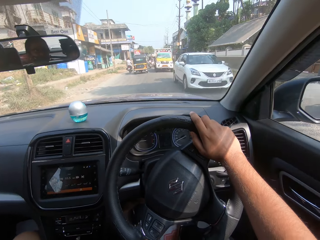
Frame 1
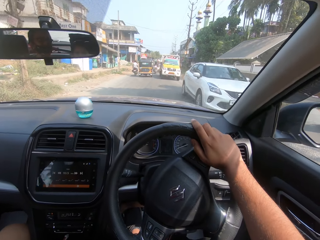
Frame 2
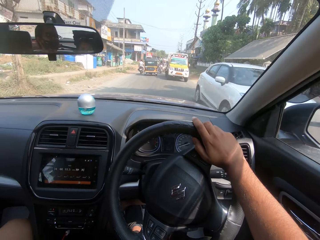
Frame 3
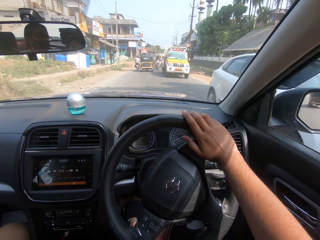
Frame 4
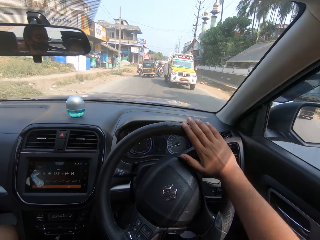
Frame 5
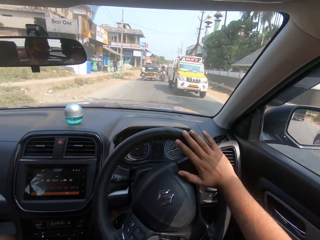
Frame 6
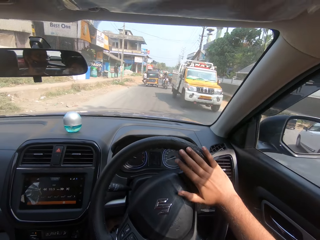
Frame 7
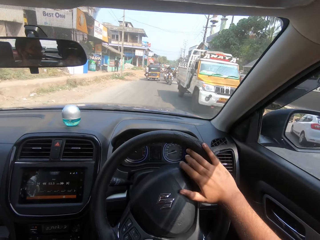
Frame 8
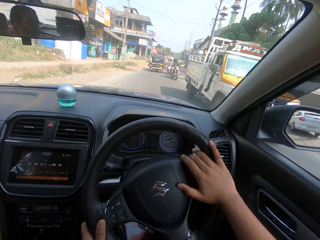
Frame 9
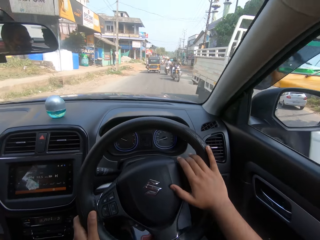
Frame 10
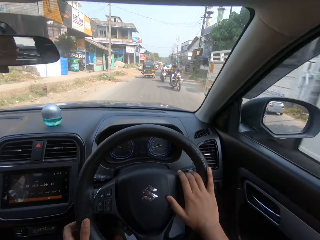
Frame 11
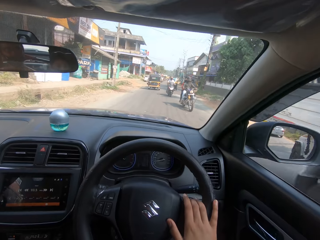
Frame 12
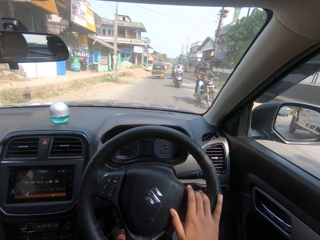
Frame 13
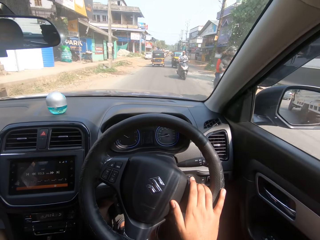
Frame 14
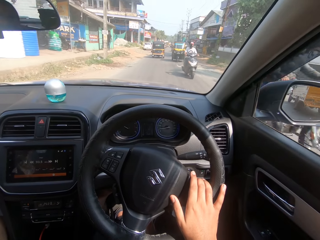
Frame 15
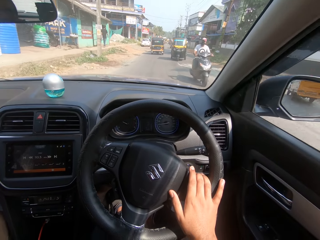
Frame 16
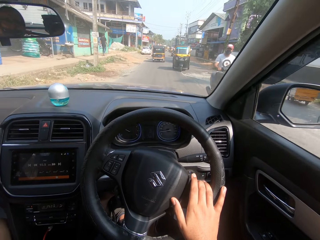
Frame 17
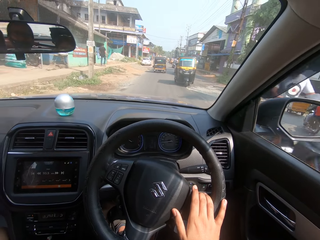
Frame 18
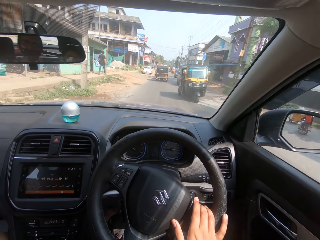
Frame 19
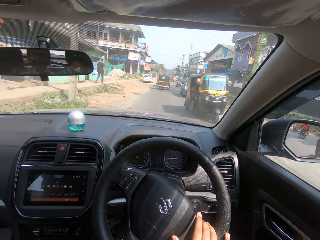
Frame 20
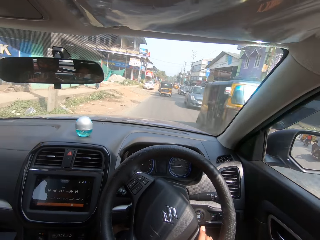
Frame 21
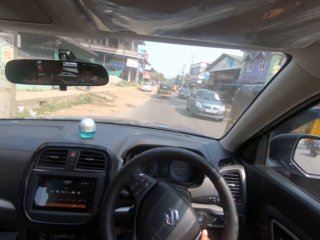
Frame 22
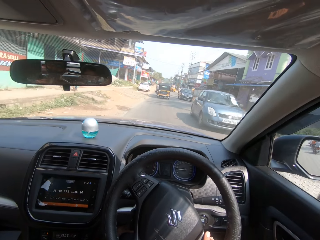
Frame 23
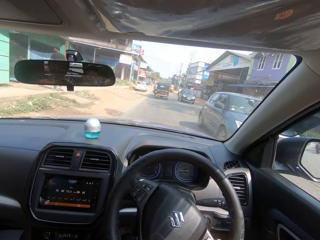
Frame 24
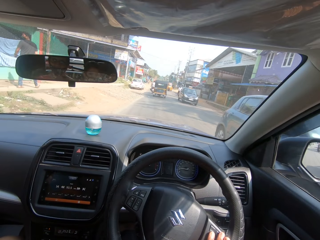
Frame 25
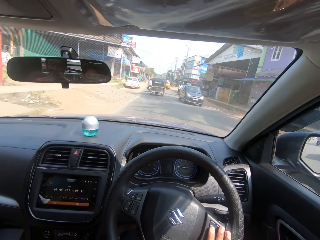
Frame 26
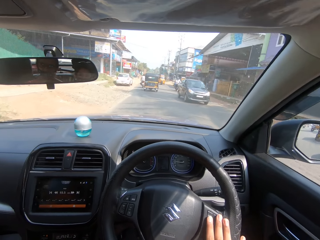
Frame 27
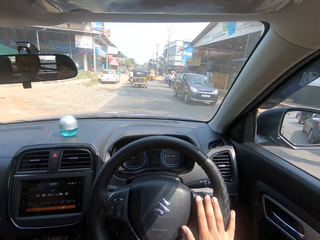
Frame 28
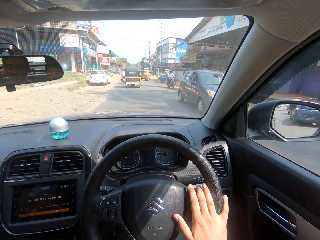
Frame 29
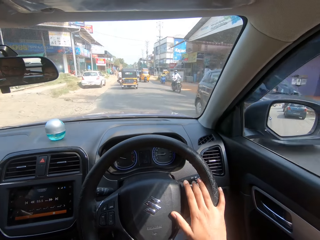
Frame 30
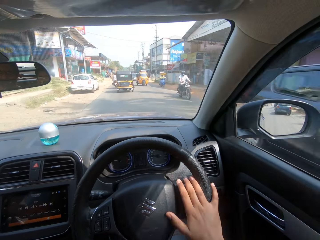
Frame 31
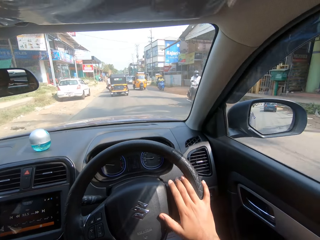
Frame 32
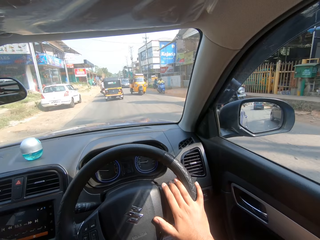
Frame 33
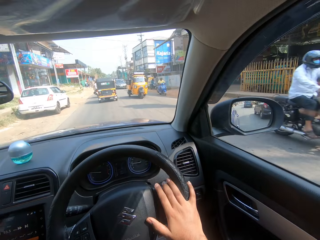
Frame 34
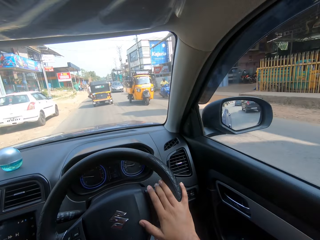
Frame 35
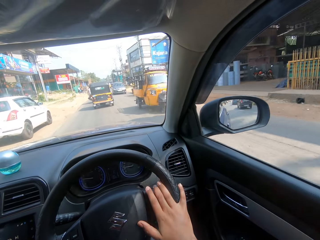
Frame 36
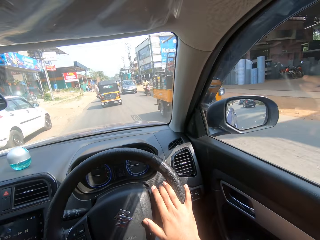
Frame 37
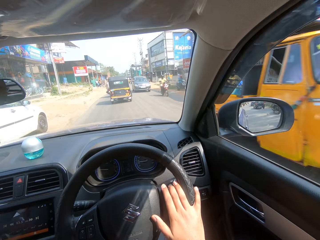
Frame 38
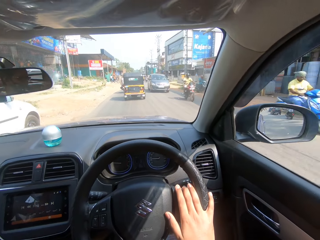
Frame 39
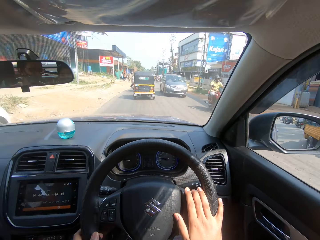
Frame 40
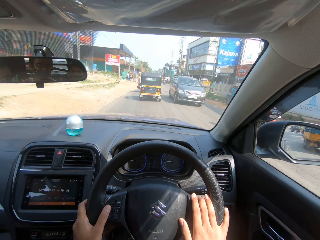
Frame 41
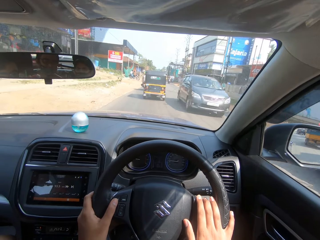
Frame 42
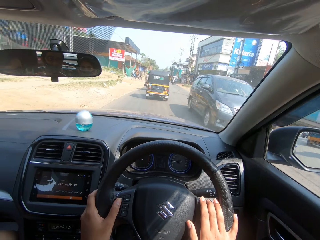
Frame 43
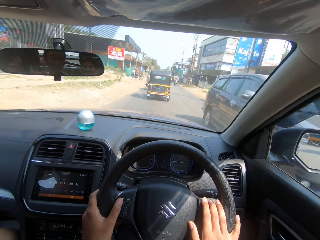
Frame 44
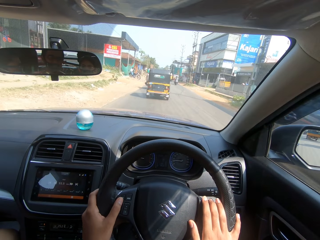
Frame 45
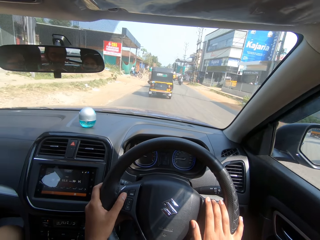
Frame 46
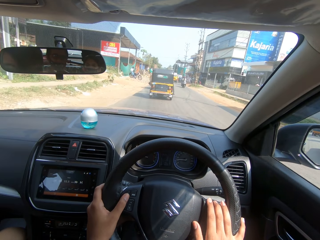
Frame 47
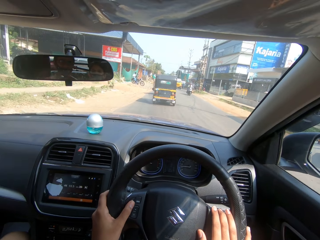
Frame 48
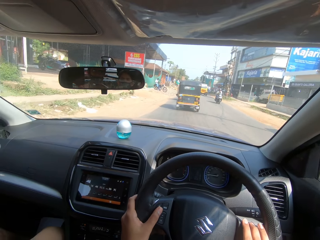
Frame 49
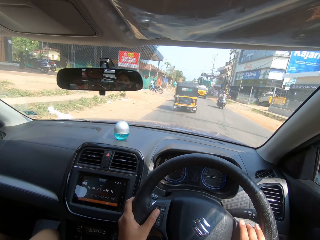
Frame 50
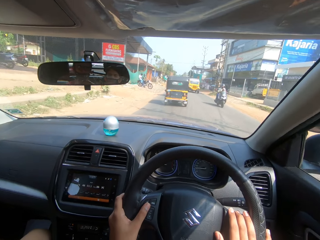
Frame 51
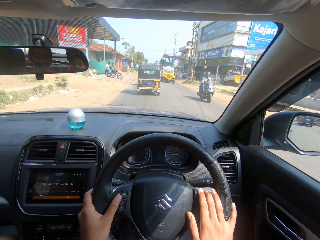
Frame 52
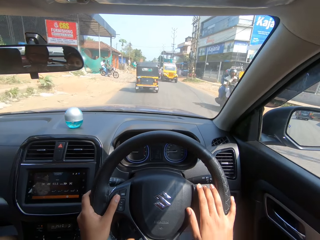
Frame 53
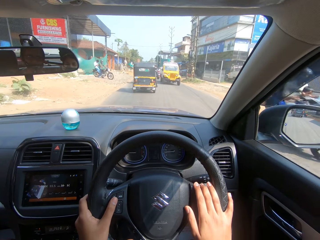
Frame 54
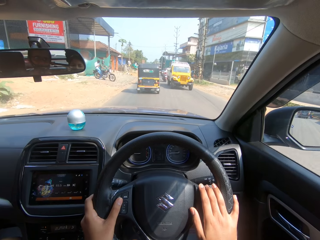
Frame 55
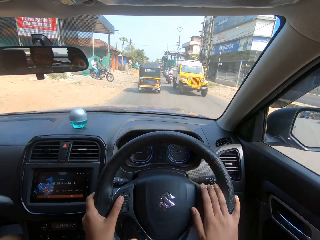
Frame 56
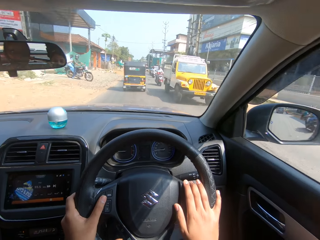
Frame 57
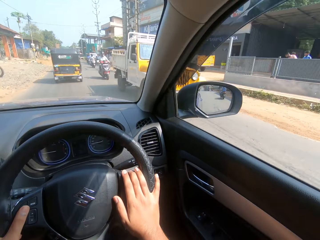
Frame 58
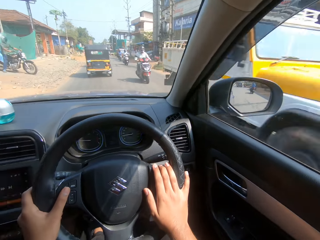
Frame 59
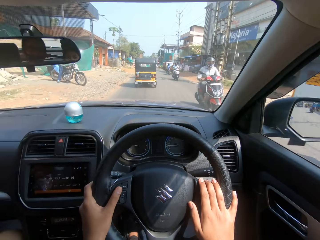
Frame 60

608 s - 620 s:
The camera wearer drives the car.

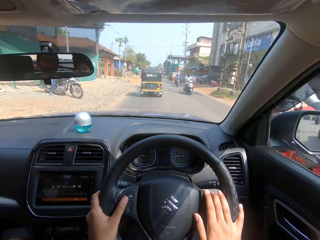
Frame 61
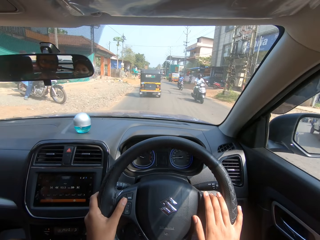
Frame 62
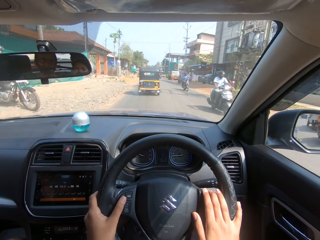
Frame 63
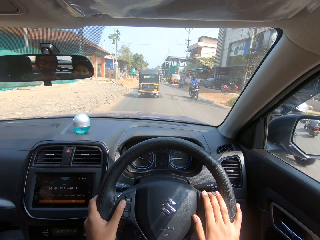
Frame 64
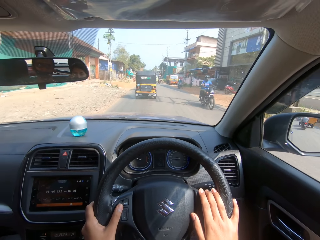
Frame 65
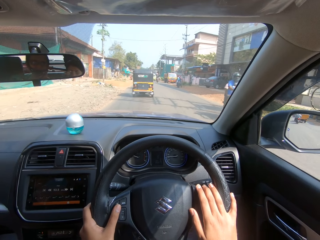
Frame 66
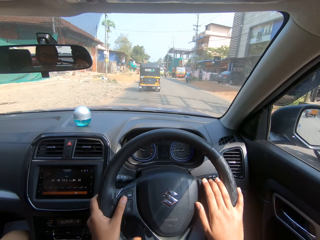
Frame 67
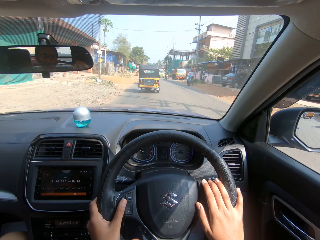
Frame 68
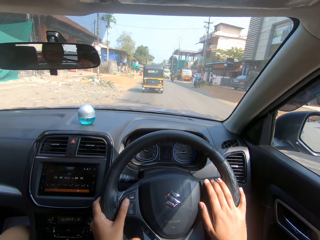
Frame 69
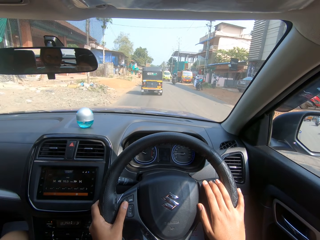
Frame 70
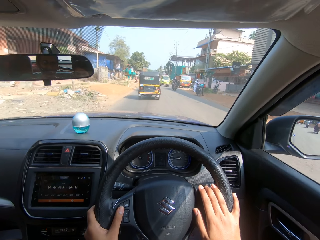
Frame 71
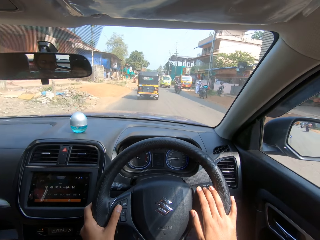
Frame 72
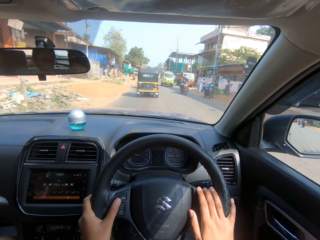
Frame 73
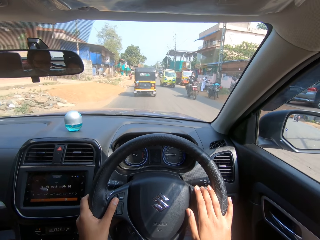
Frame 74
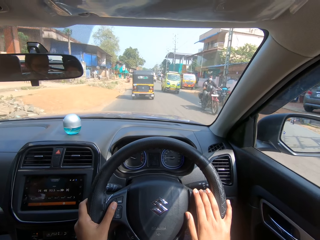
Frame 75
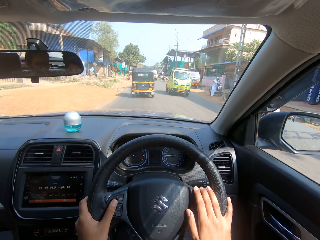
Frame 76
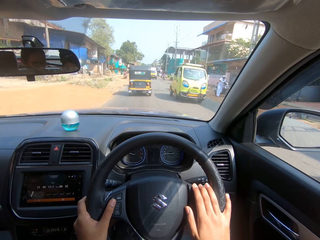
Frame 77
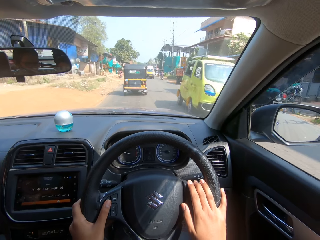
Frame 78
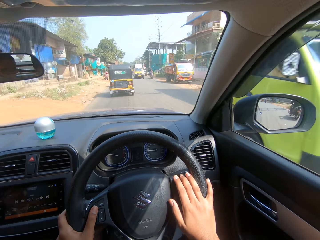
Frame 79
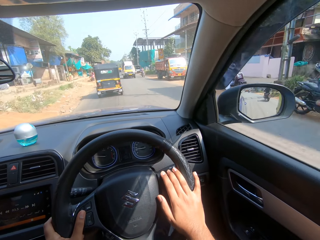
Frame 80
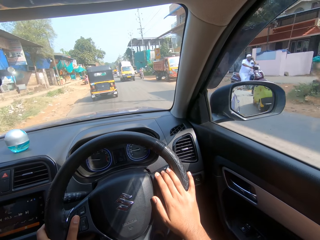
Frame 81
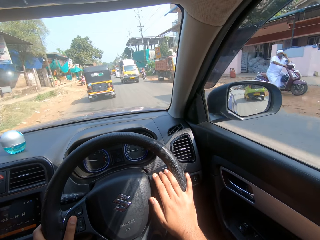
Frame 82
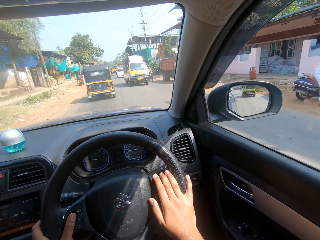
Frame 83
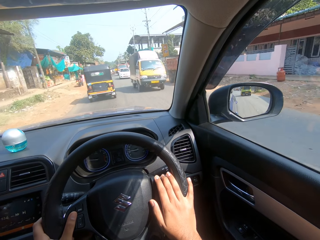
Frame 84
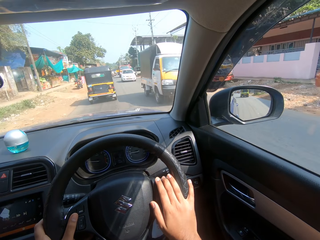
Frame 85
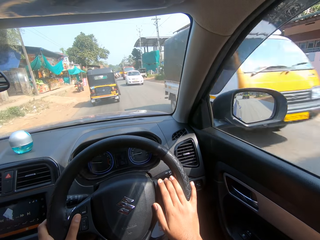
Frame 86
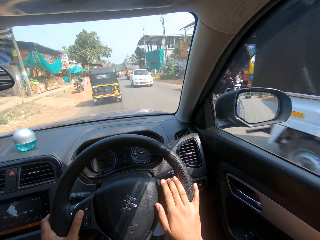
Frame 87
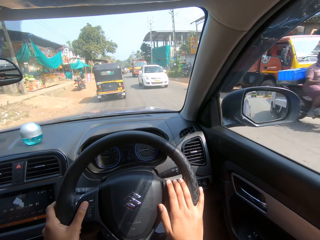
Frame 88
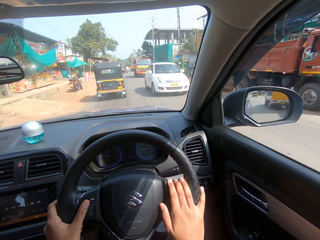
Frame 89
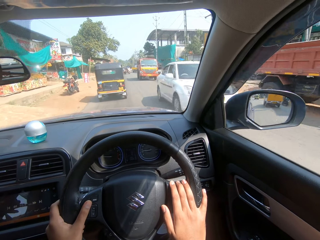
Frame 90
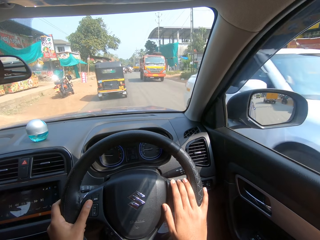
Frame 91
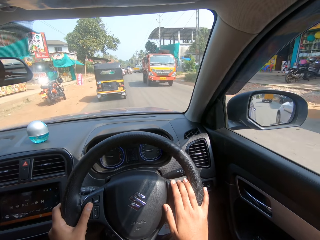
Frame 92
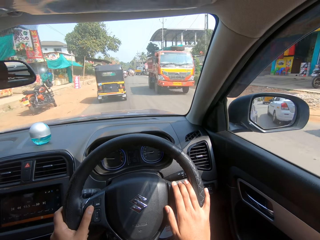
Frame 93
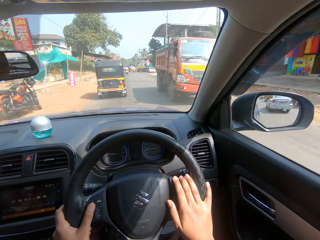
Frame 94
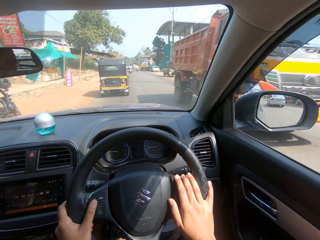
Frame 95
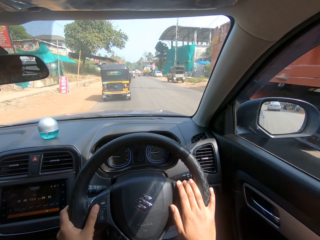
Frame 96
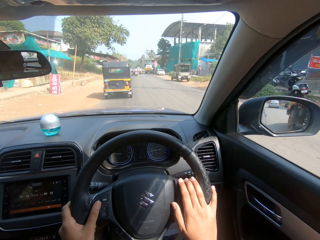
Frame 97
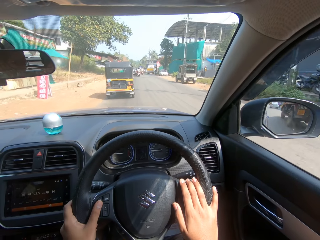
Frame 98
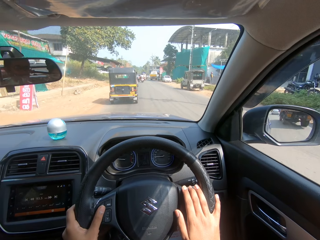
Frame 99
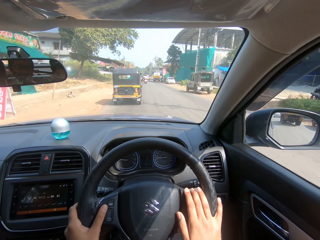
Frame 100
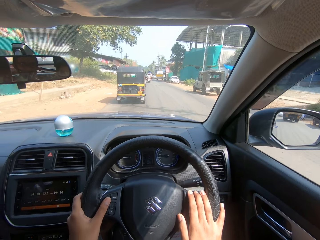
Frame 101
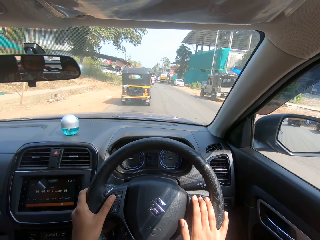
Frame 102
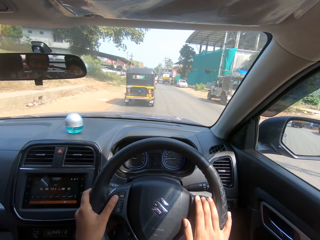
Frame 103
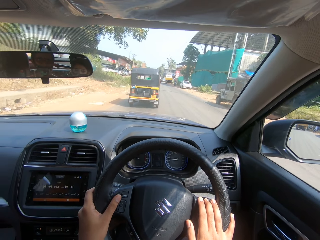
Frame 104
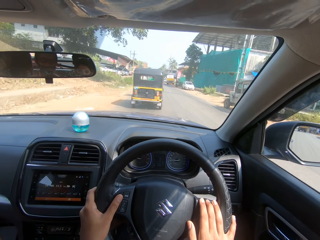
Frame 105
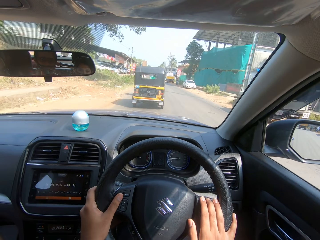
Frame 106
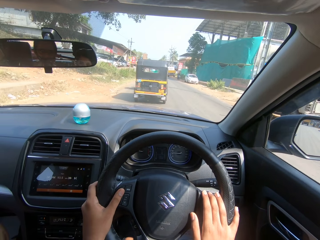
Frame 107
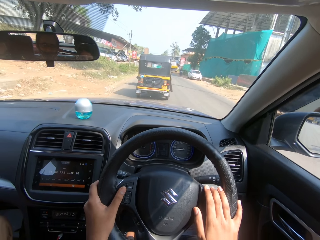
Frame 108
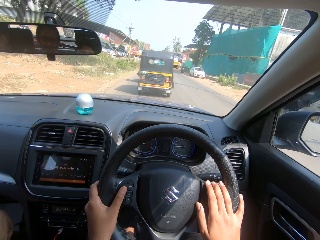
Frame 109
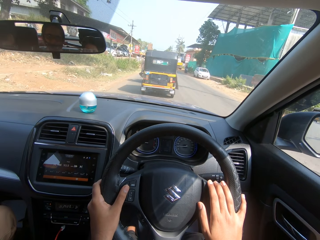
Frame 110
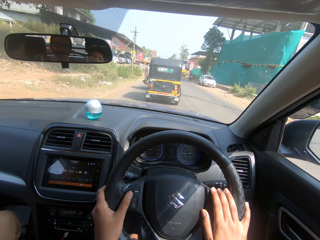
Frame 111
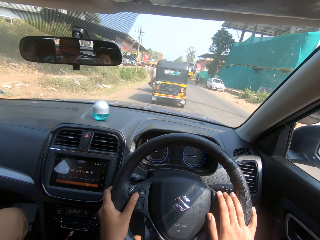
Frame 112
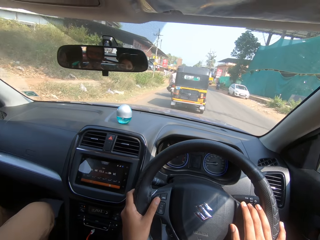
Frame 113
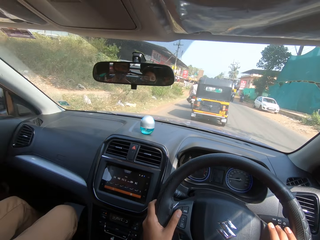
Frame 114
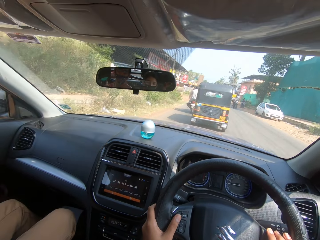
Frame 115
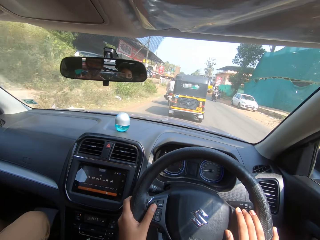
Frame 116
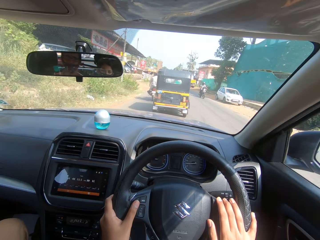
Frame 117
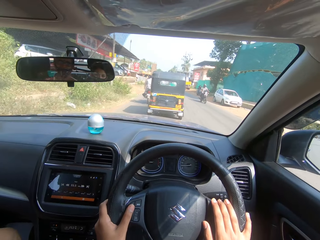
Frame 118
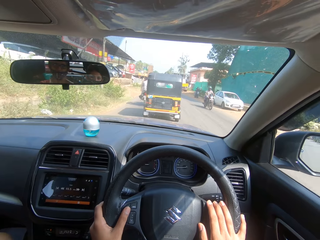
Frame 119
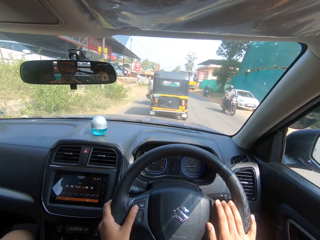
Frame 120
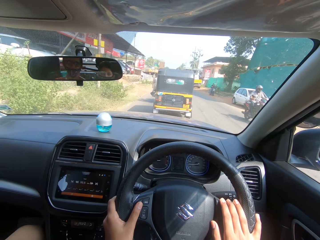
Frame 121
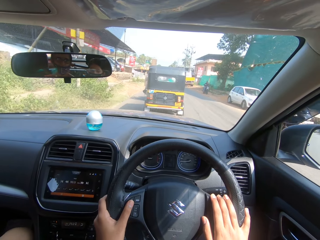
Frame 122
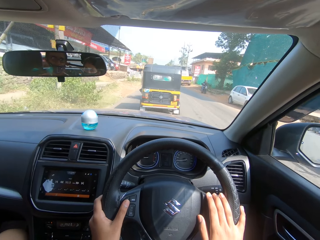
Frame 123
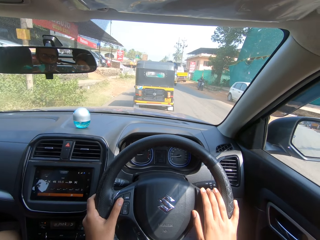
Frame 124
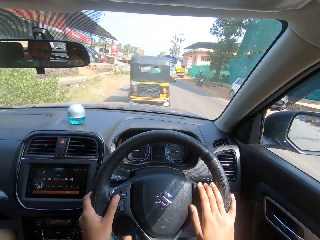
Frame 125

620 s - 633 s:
The camera wearer looks at the side mirror. They dialogue with a person.
